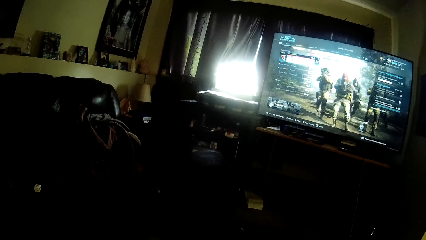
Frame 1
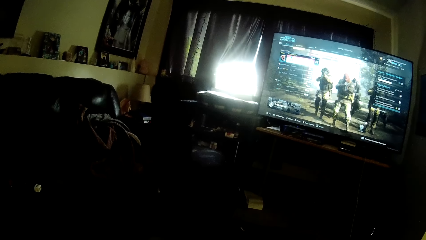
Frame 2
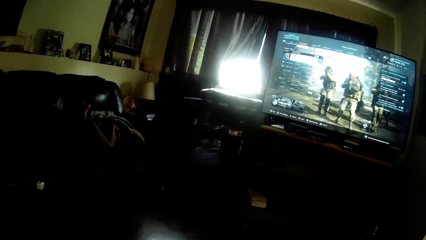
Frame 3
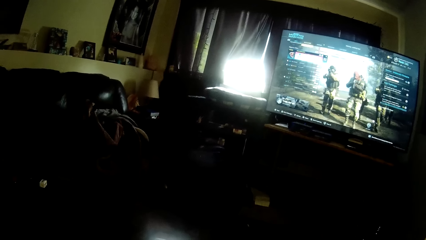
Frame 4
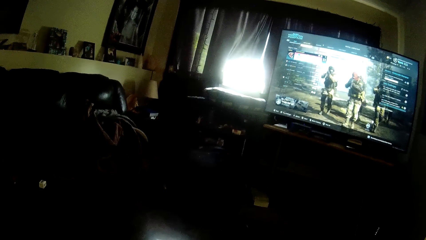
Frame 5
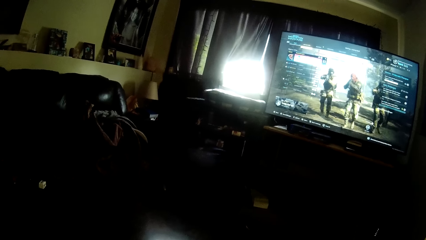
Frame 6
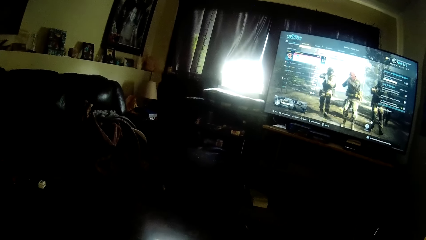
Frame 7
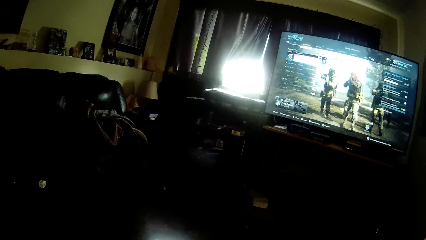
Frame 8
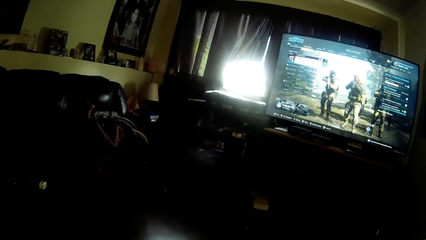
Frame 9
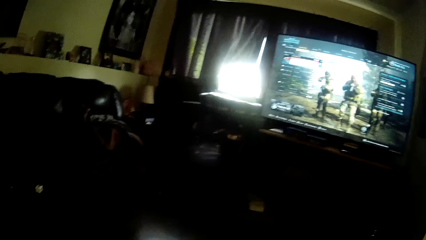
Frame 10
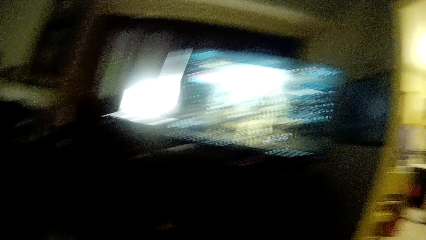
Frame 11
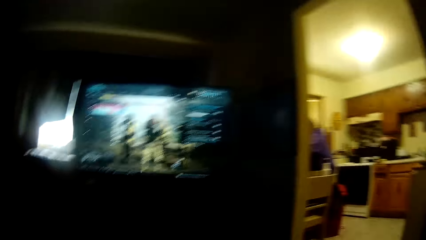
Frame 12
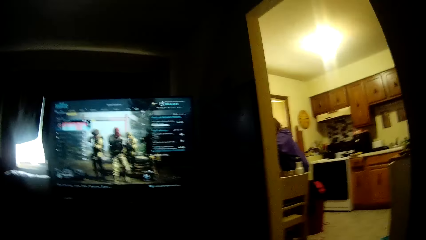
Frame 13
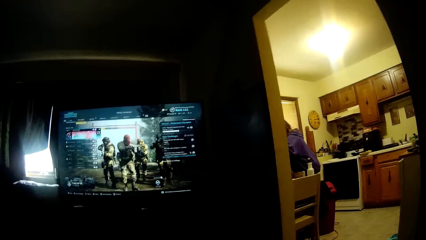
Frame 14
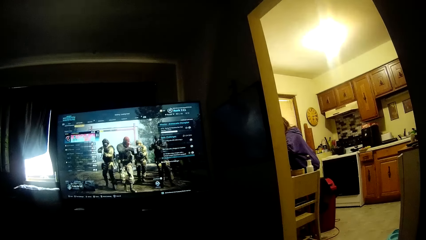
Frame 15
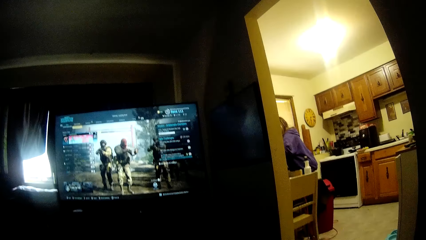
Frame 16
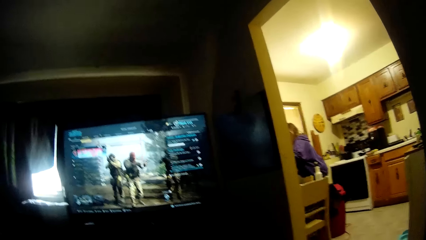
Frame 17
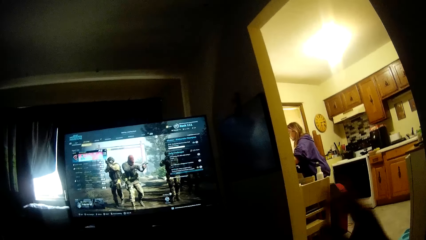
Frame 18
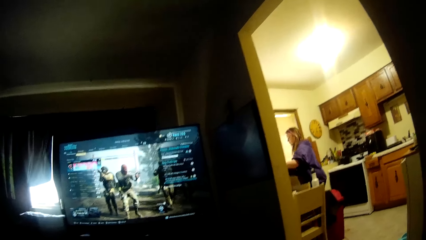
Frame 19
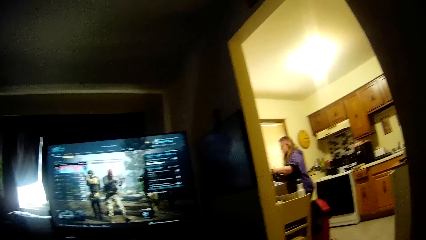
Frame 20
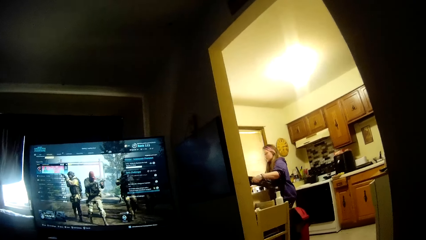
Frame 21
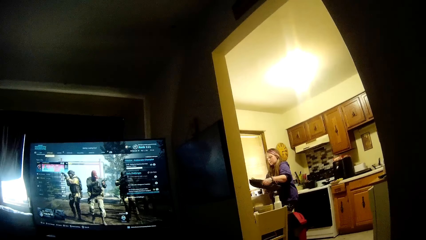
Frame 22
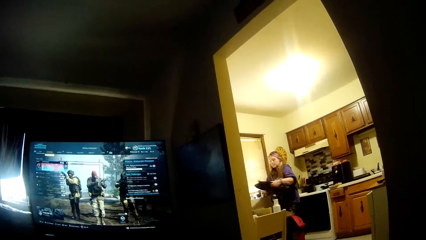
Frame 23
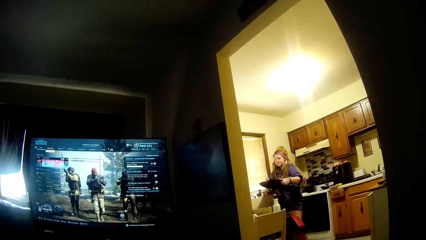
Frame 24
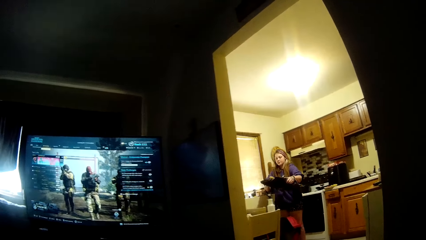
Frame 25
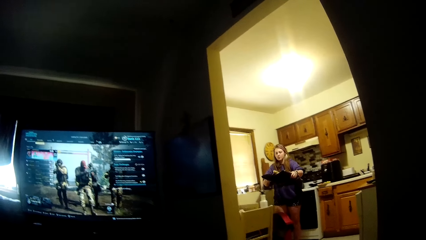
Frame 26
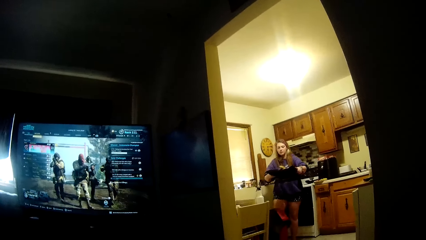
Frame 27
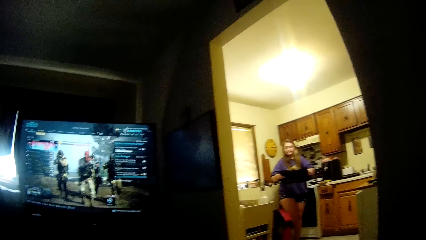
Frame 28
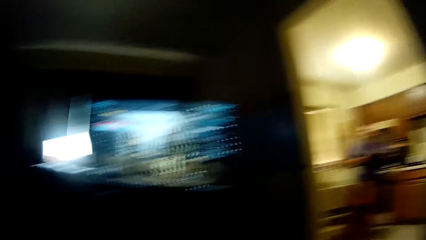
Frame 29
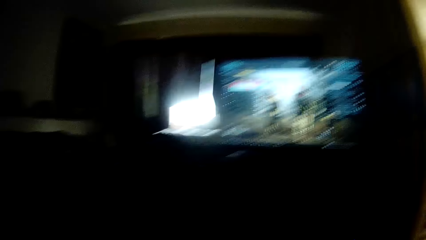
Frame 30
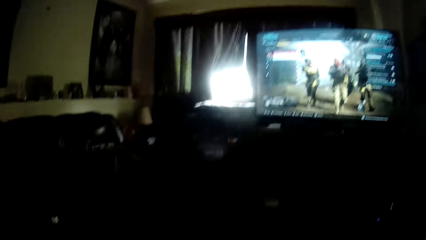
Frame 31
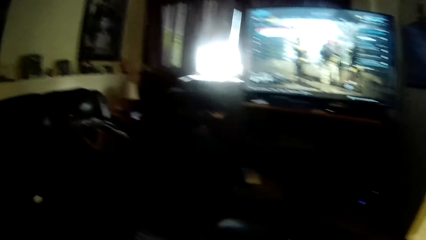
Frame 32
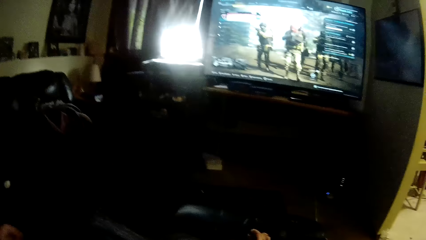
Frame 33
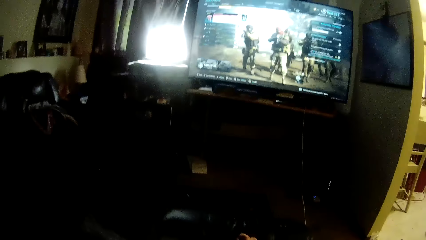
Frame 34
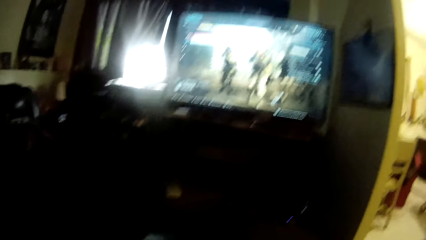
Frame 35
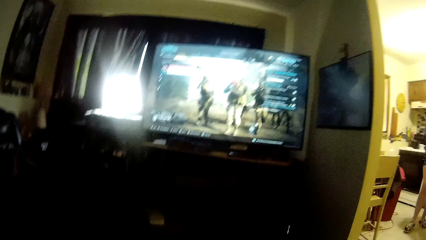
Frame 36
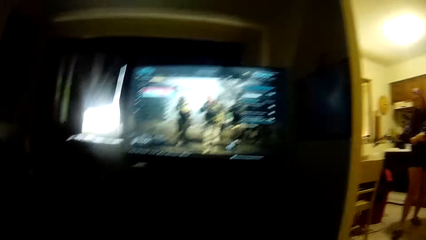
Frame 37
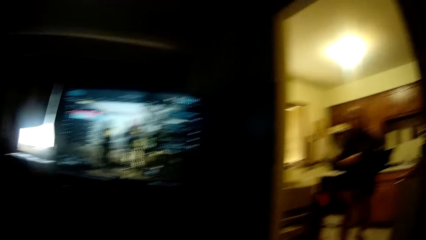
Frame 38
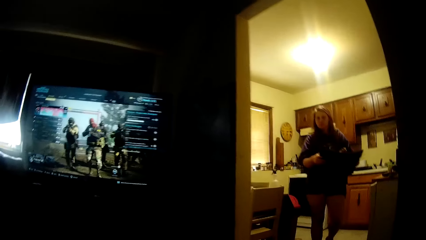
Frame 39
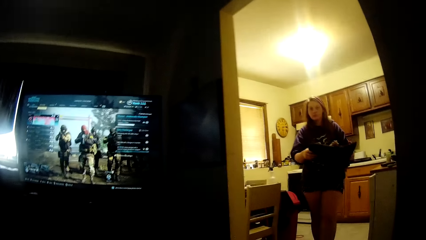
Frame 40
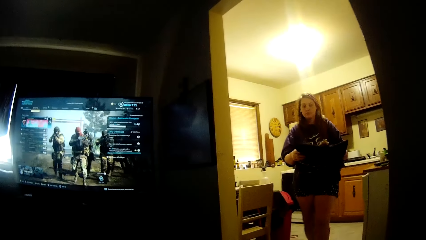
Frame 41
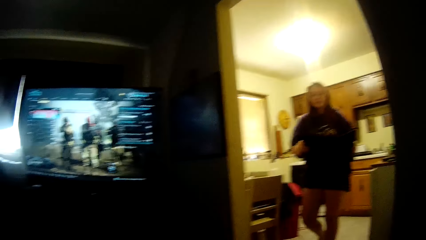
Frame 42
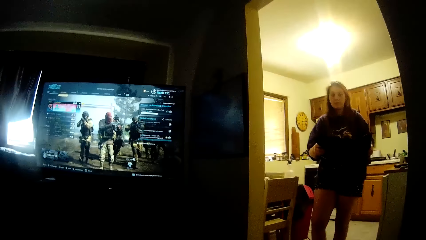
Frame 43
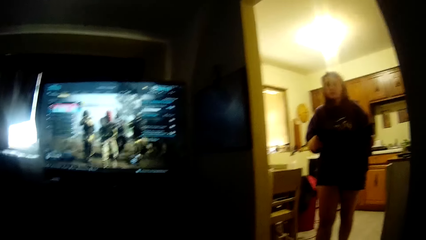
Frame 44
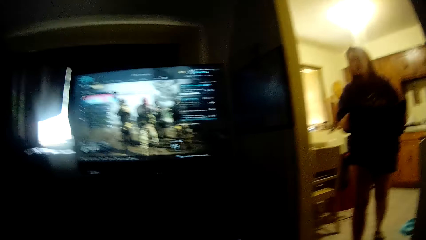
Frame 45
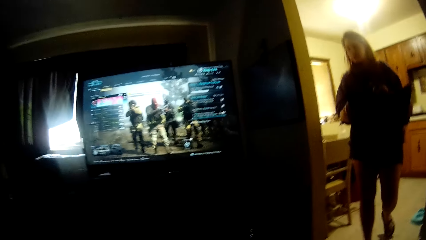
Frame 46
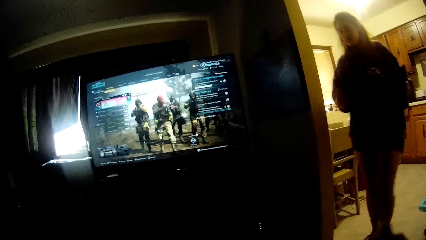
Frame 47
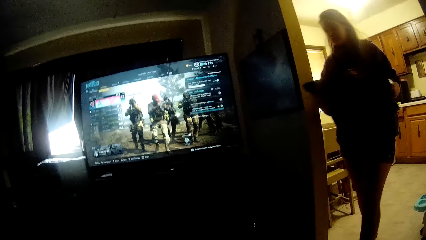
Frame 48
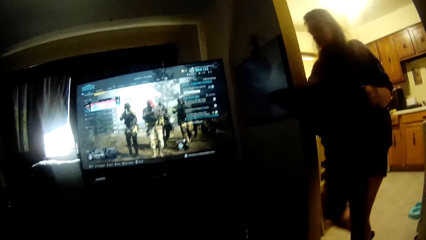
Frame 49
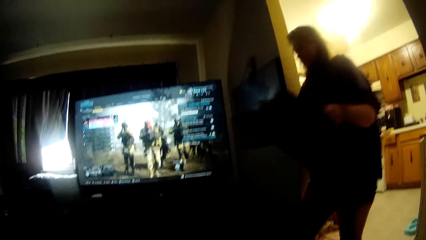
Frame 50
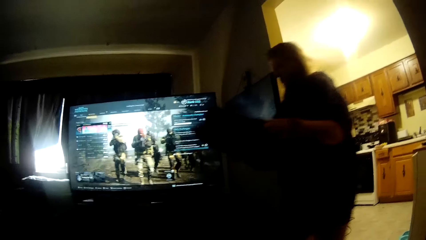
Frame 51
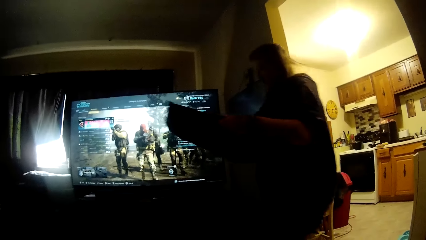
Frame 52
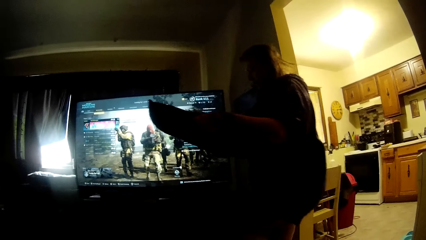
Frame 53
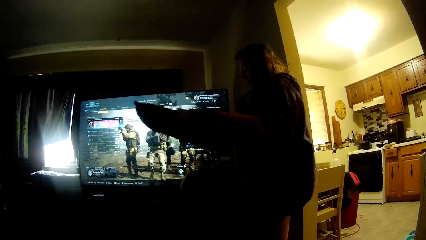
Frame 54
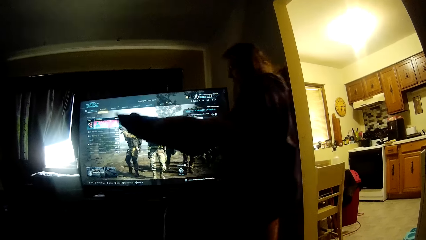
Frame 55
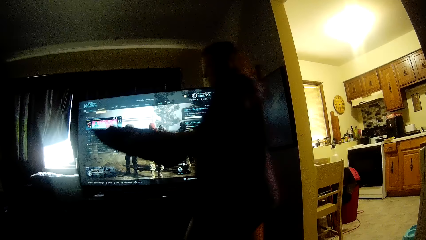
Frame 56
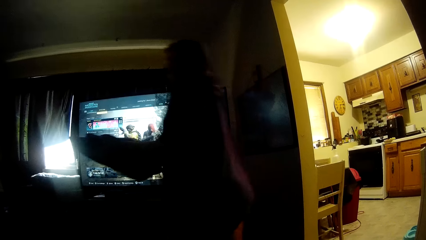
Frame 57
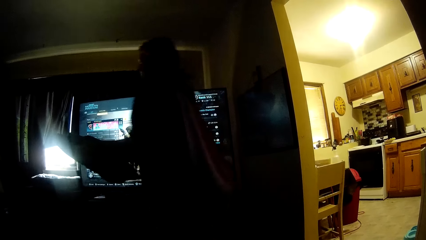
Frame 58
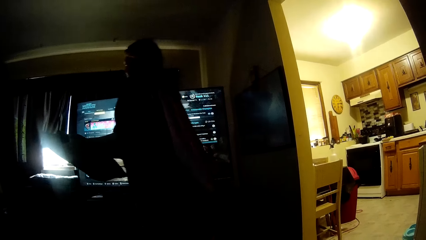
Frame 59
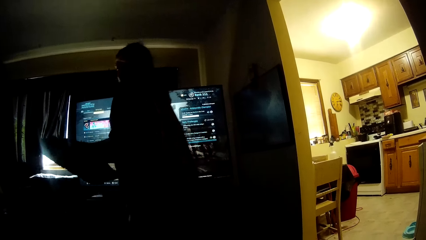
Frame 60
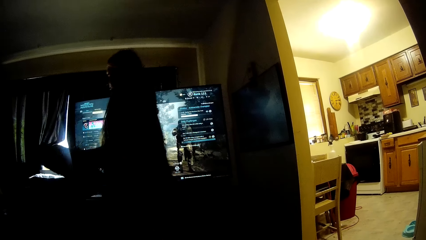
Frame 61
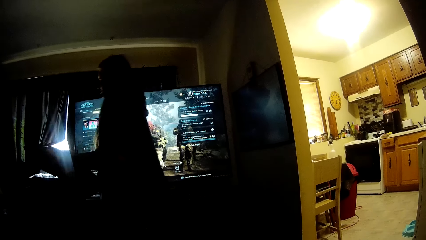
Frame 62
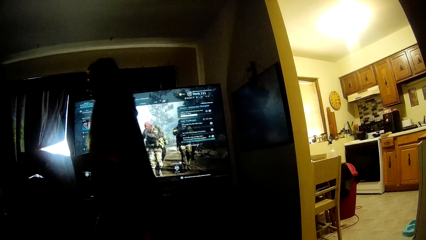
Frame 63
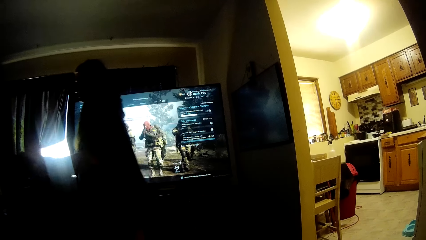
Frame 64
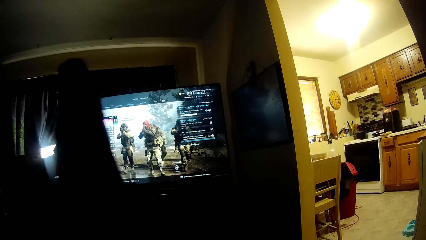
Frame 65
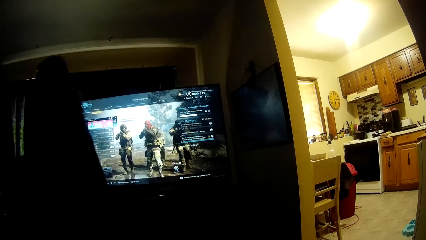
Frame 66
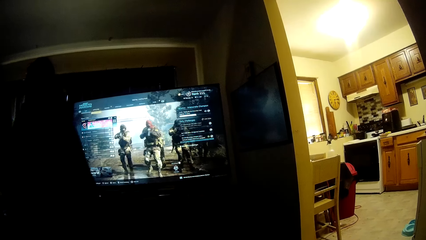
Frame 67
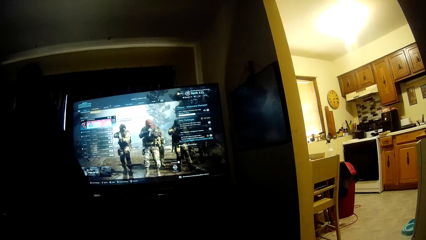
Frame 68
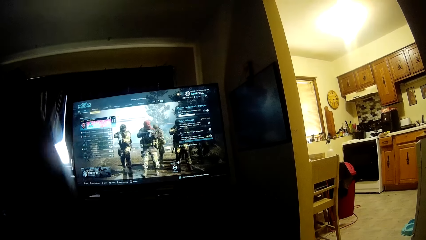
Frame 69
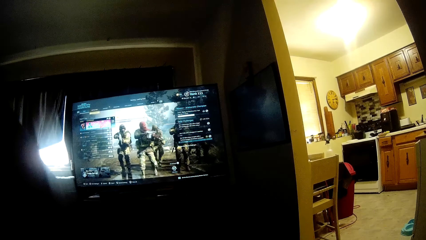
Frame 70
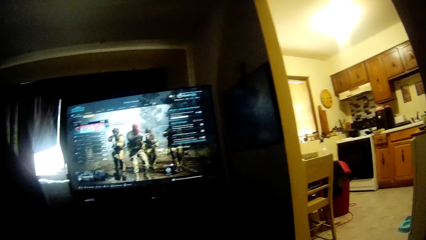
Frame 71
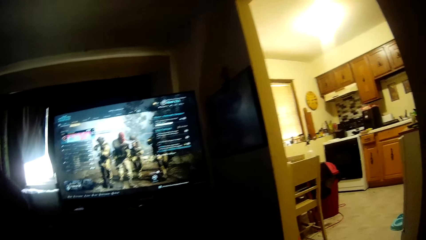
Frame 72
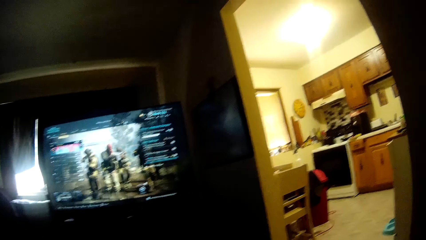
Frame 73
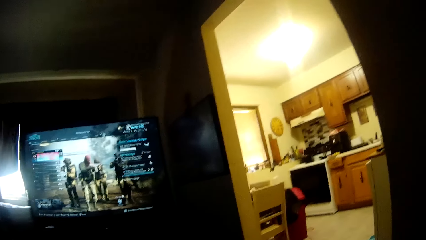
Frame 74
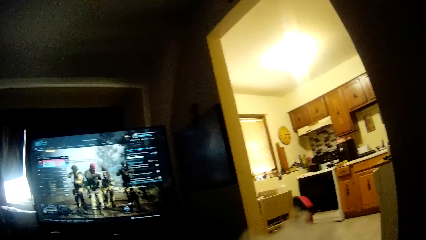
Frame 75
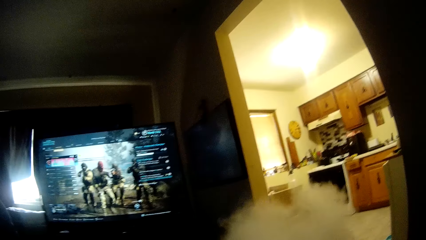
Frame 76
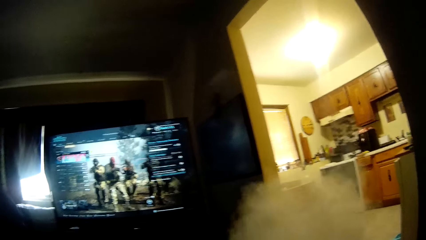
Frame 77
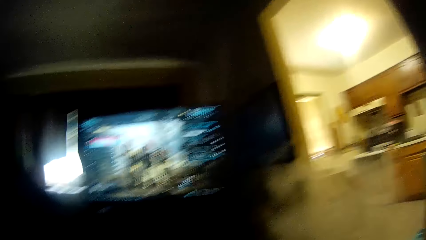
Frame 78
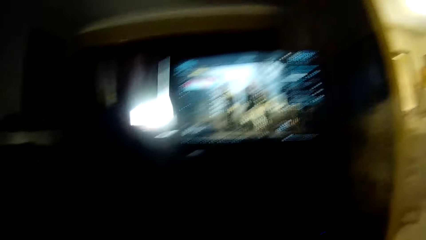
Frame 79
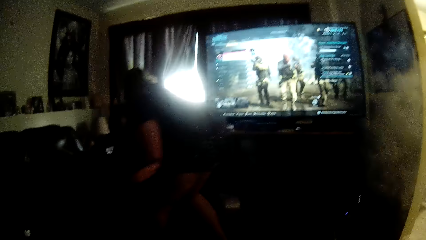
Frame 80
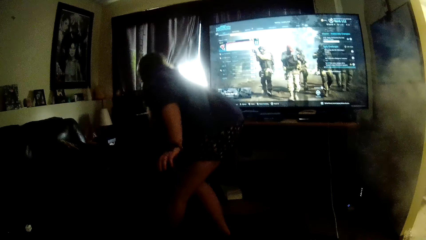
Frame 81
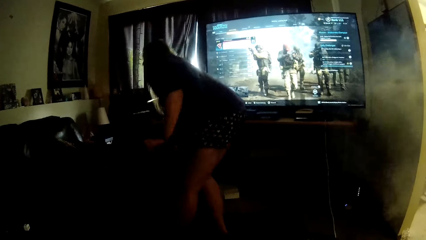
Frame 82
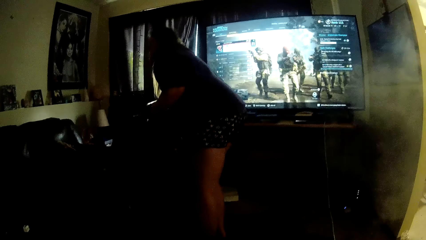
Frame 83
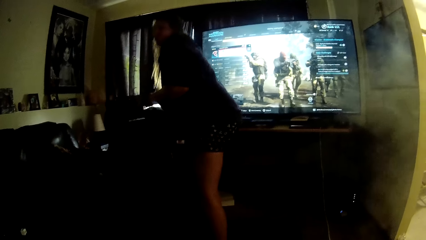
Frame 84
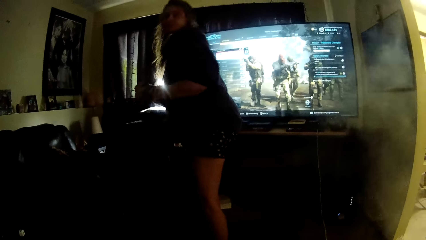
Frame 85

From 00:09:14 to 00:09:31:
The camera wearer interacts with a woman. The woman carries a lizard on a pillow with both hands. The woman walks in the rooms. The woman drops the lizard on the pillow on a chair.
